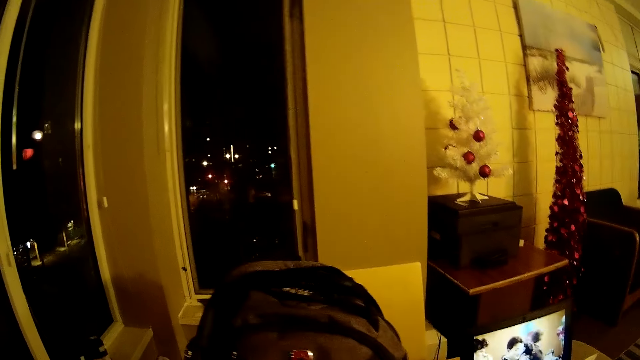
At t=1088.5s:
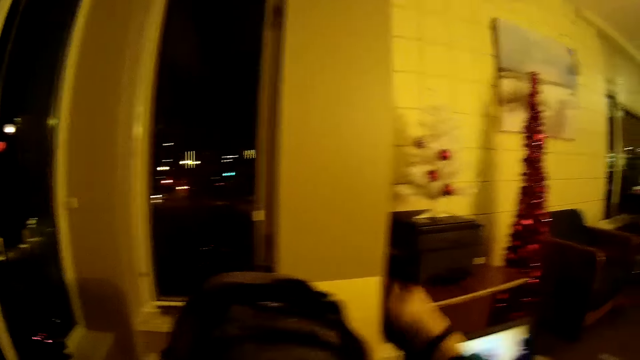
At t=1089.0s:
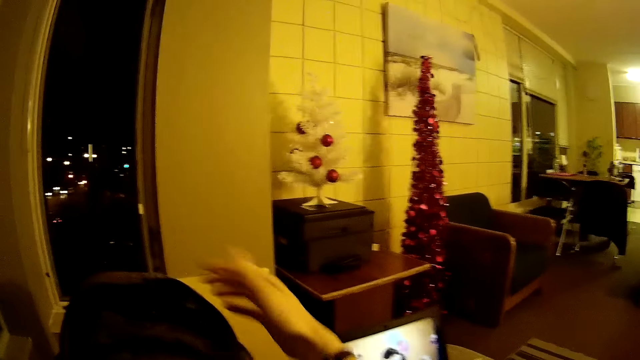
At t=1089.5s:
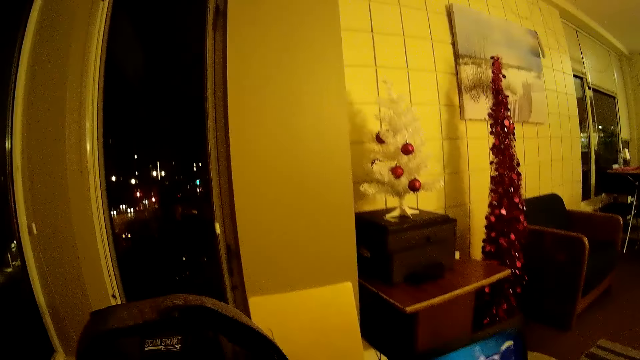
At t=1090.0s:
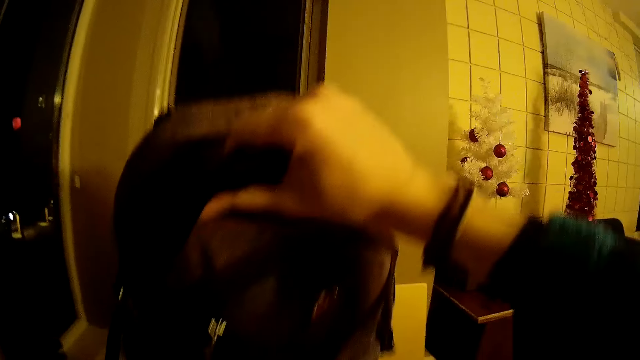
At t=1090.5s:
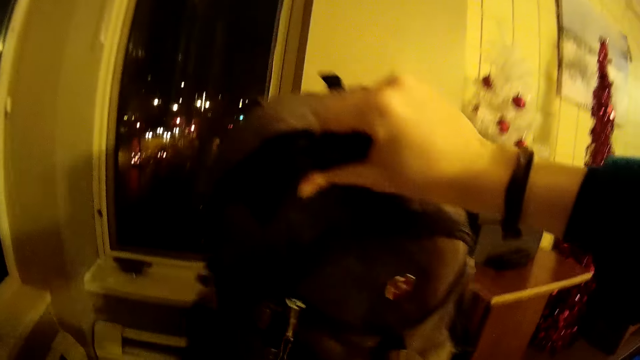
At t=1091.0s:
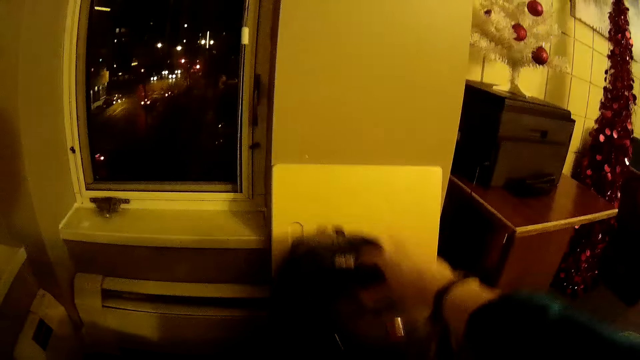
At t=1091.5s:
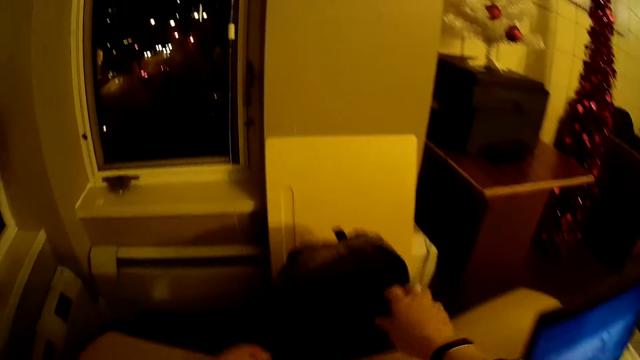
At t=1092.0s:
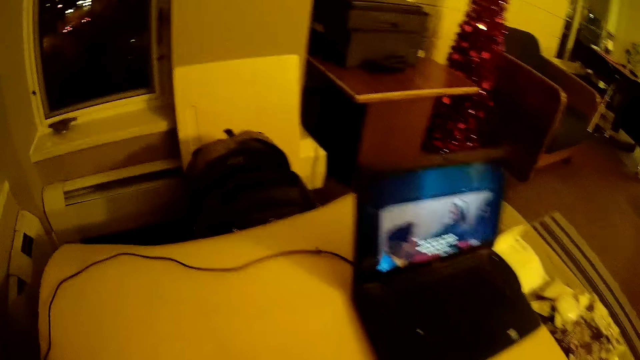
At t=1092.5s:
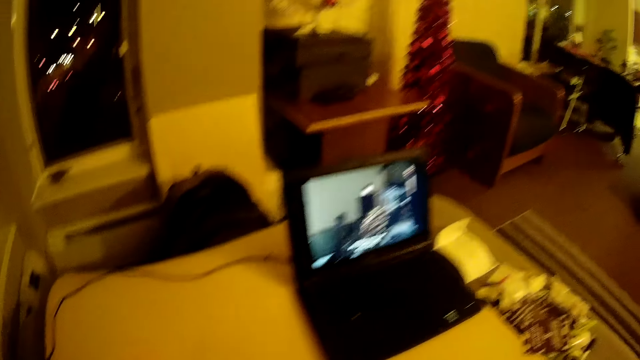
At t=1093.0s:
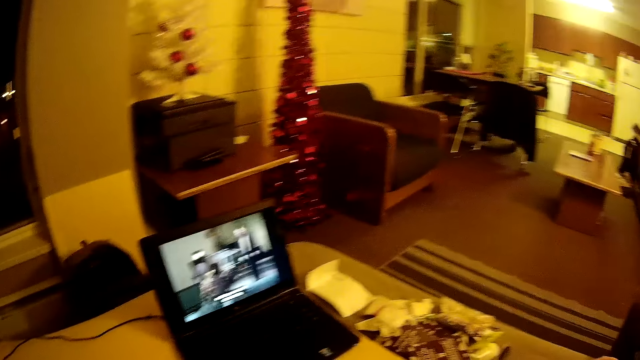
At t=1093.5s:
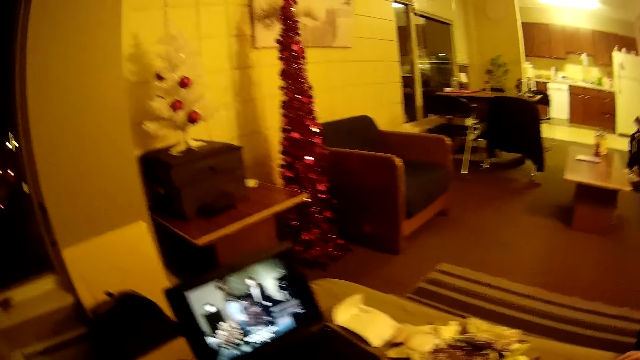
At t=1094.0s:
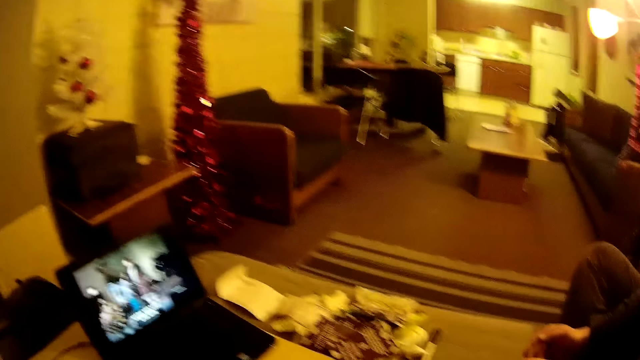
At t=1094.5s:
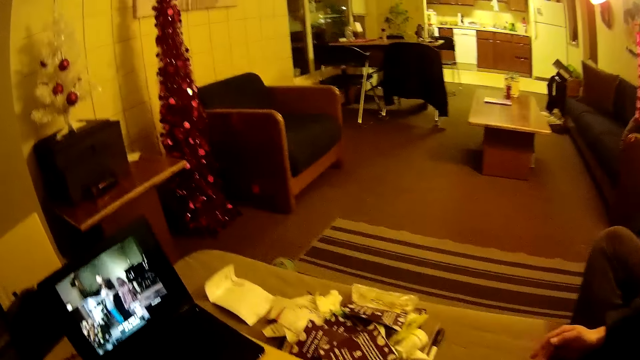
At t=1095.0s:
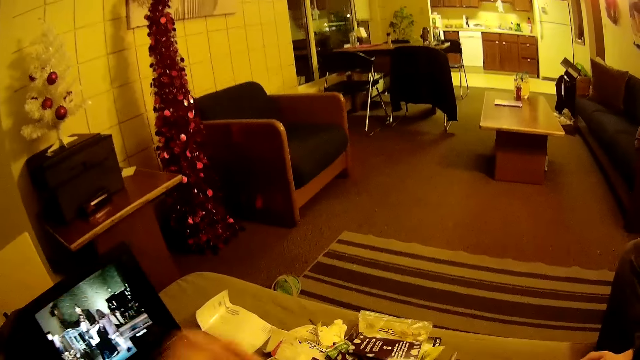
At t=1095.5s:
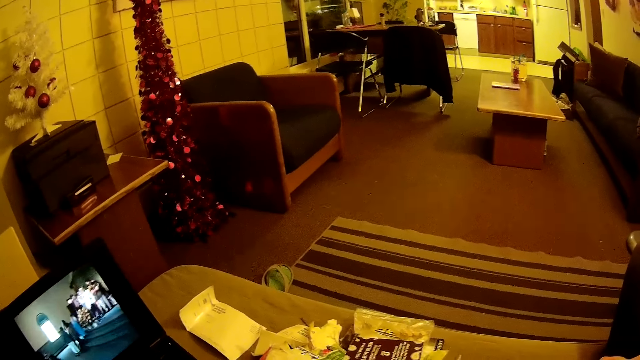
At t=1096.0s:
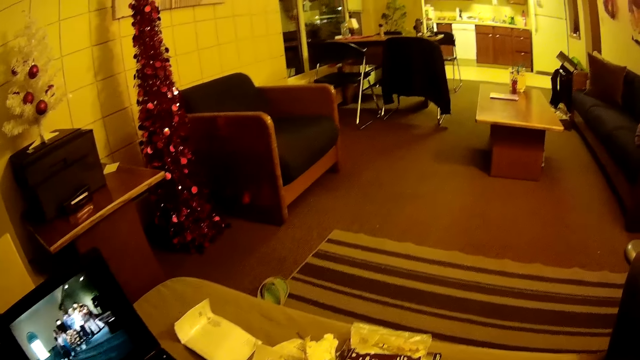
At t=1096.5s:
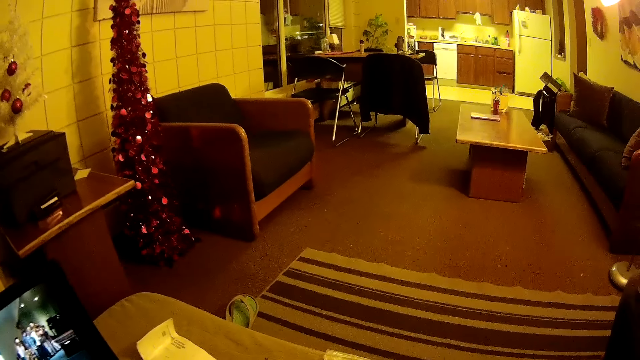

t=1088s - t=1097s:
The camera wearer lifts a bag from the bed. They place the bag on the floor. They turn around the bed.

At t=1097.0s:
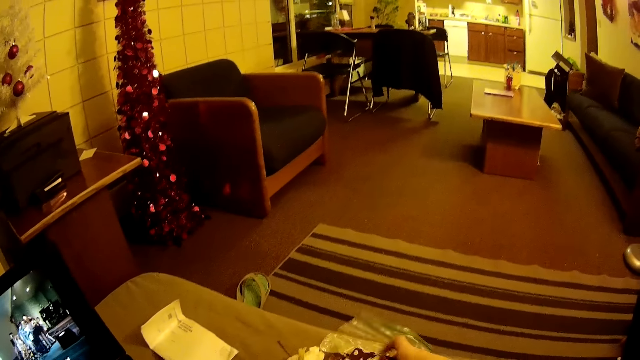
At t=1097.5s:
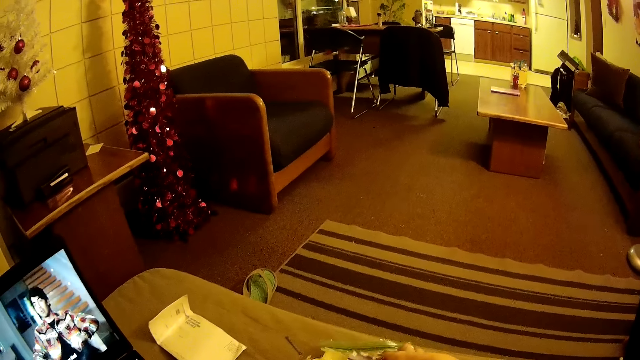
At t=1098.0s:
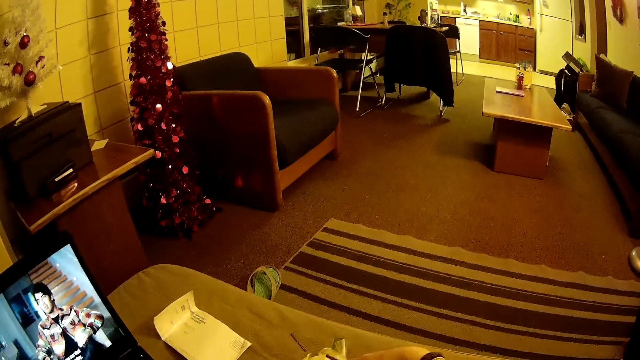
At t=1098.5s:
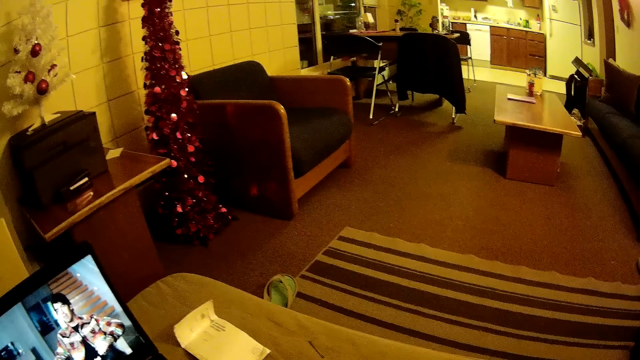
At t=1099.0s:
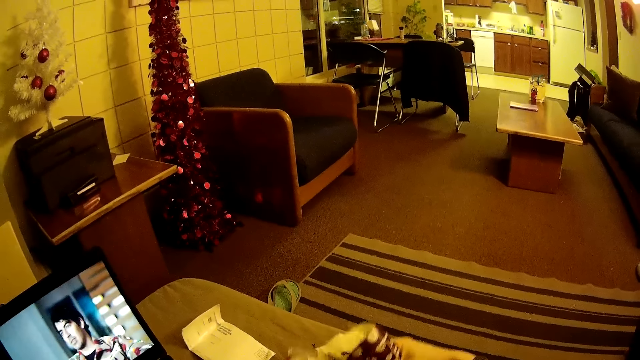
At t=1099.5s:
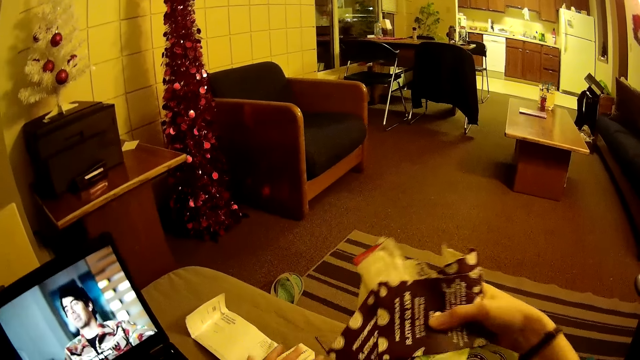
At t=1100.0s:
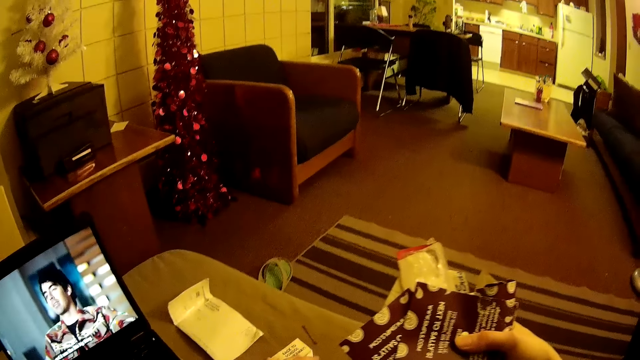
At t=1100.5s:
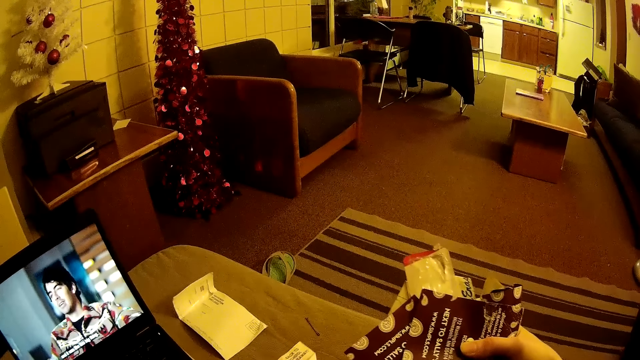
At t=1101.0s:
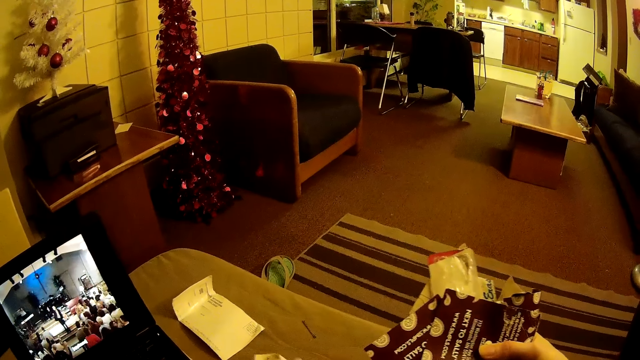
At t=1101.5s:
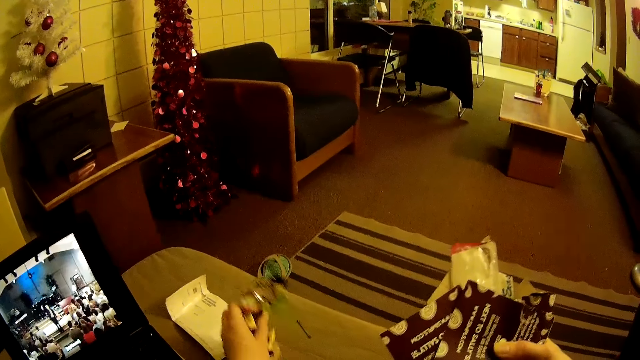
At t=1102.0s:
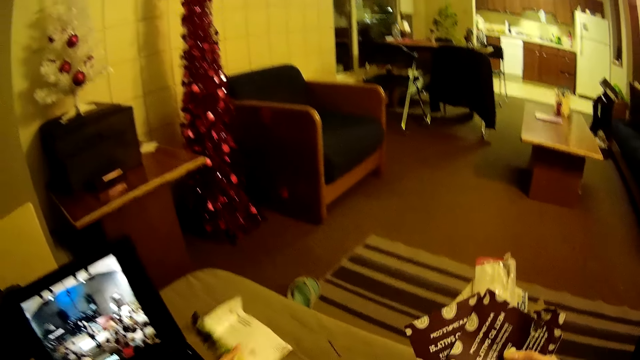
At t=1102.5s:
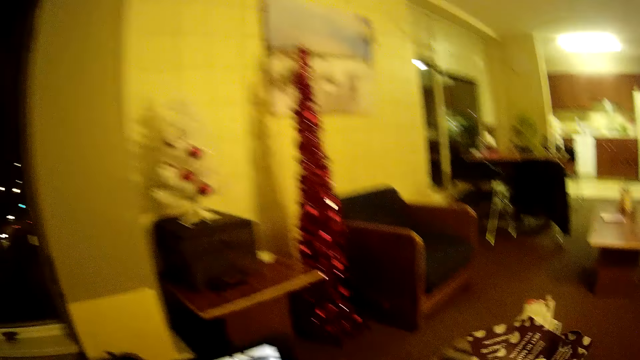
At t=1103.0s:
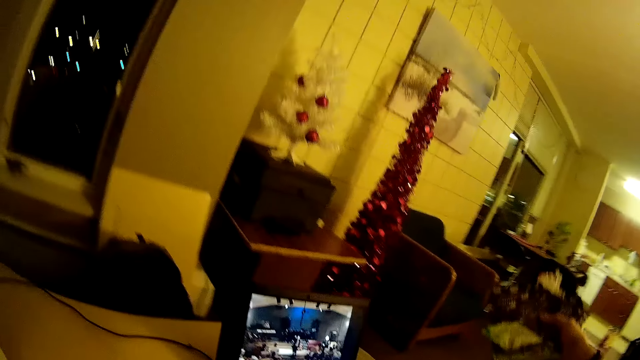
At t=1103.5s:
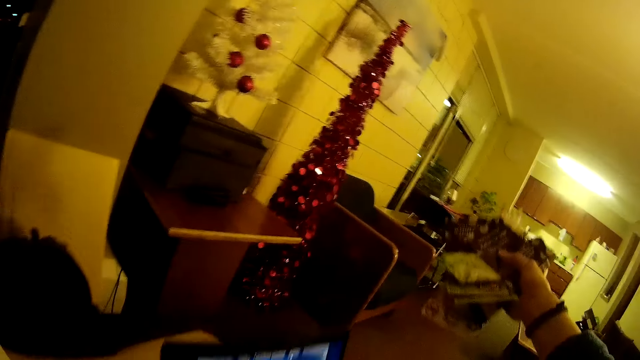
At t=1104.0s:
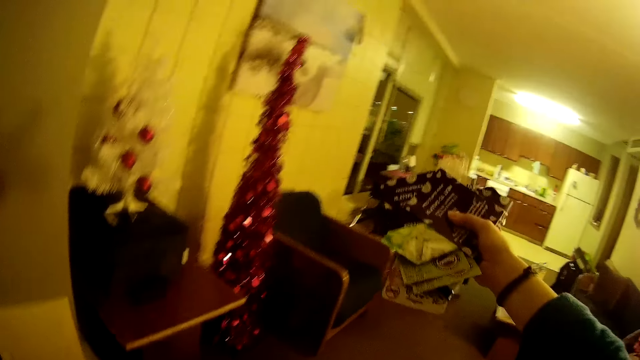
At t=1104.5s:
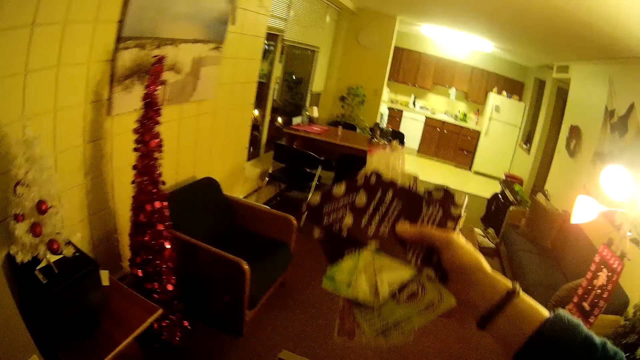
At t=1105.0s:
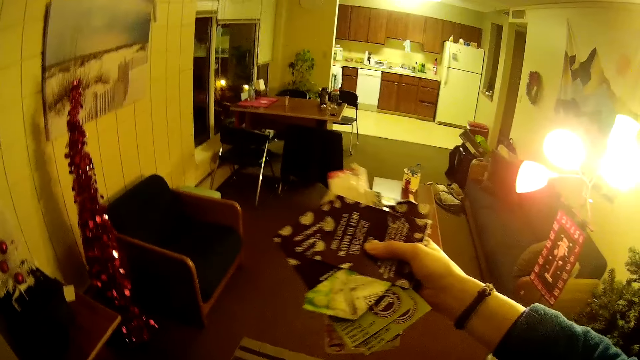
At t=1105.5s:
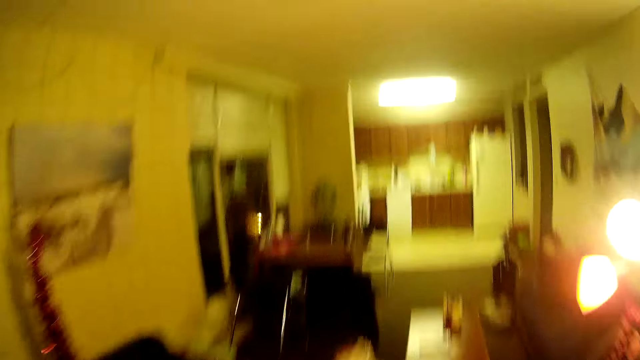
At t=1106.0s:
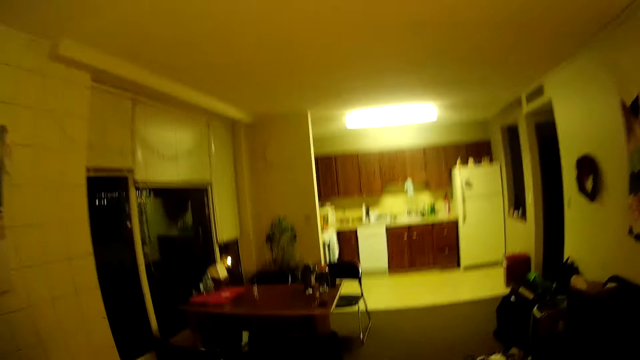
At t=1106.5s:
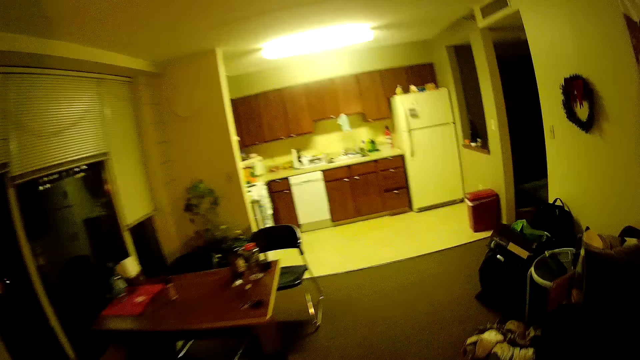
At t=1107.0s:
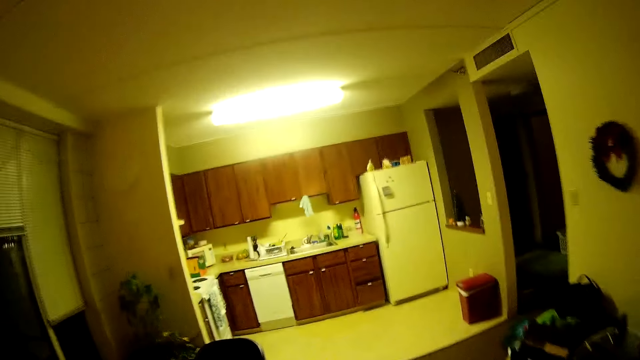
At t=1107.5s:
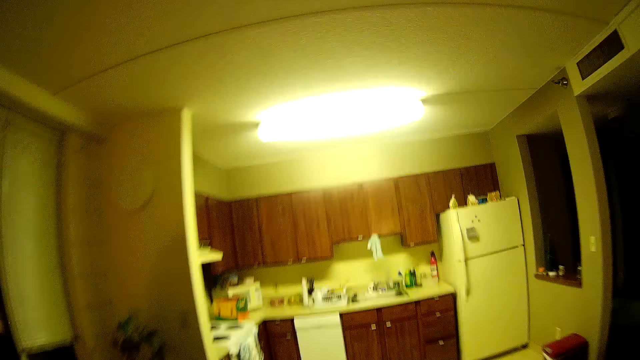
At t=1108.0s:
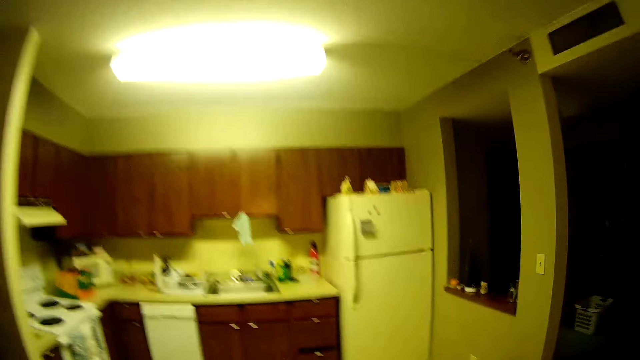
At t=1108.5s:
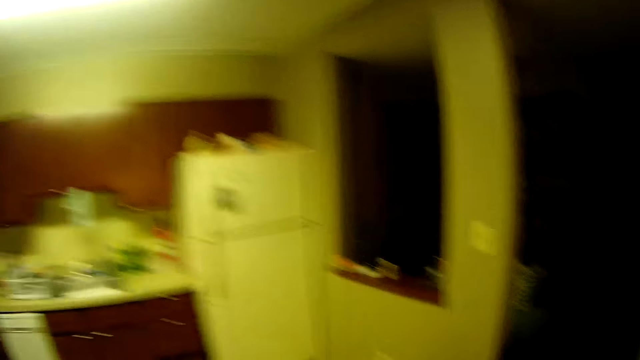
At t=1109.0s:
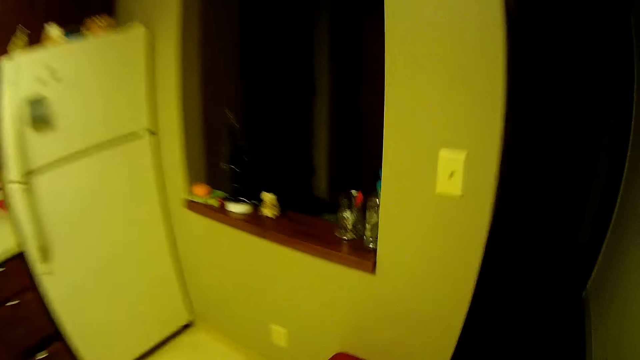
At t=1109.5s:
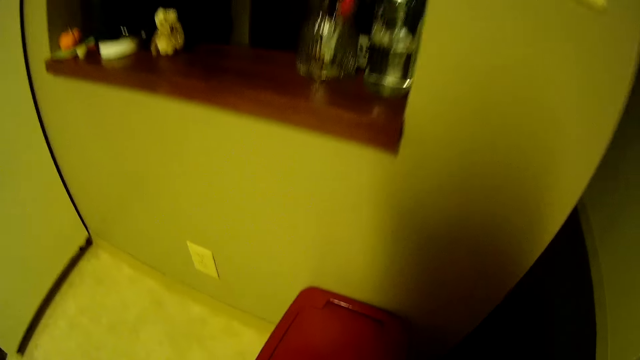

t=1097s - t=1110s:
The camera wearer looks around the room. They take a paper from the table. They walk around the room.
